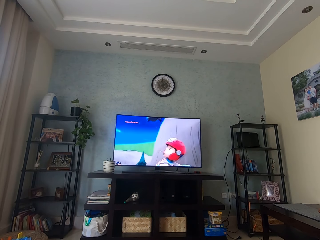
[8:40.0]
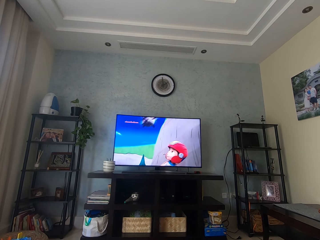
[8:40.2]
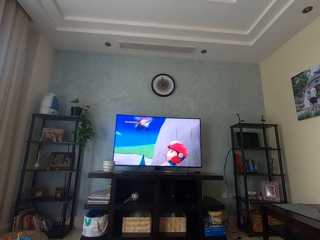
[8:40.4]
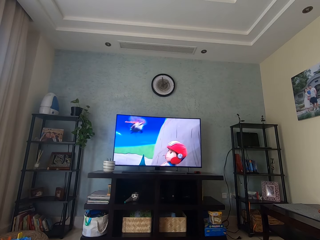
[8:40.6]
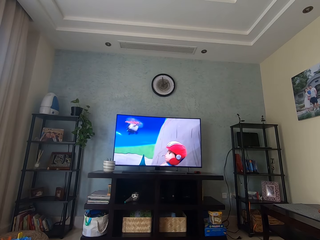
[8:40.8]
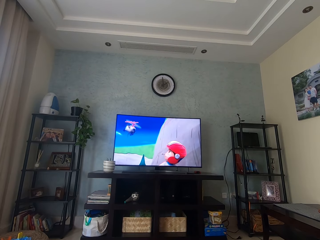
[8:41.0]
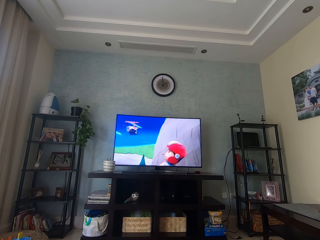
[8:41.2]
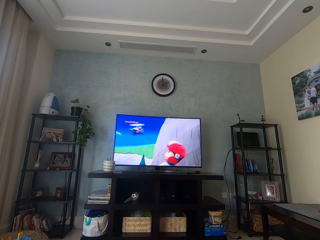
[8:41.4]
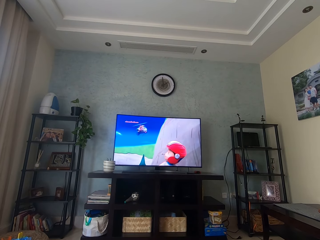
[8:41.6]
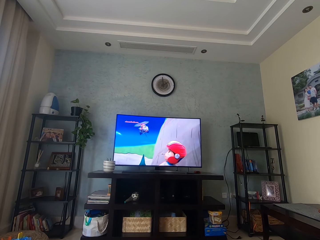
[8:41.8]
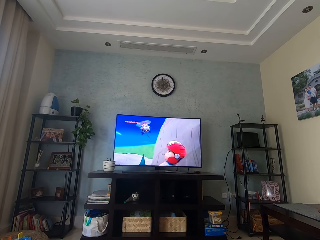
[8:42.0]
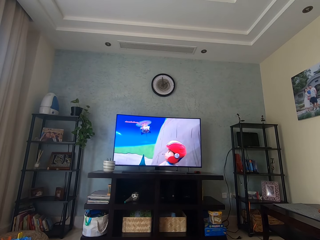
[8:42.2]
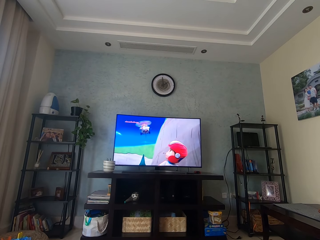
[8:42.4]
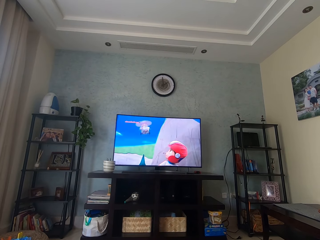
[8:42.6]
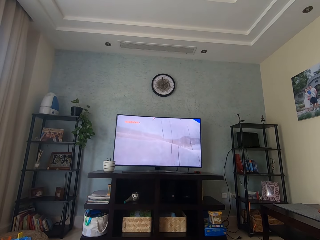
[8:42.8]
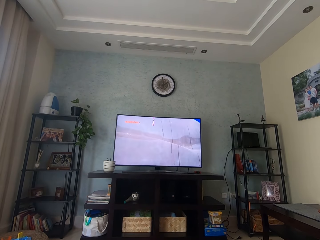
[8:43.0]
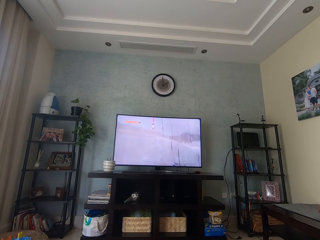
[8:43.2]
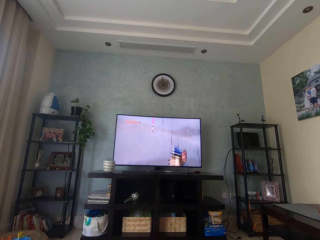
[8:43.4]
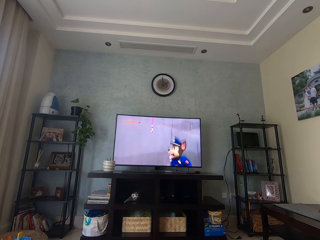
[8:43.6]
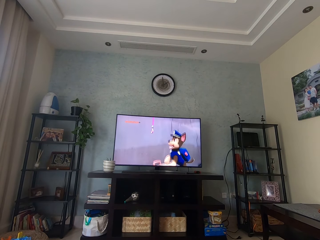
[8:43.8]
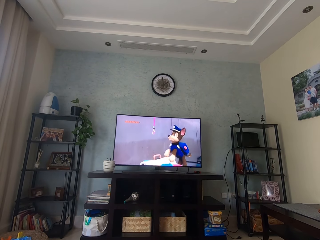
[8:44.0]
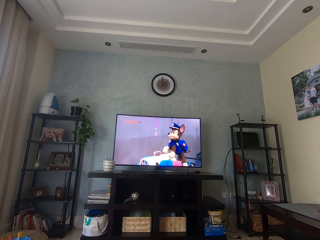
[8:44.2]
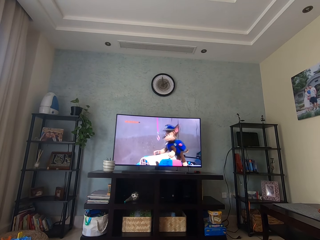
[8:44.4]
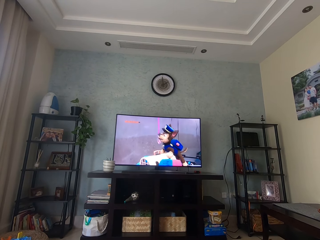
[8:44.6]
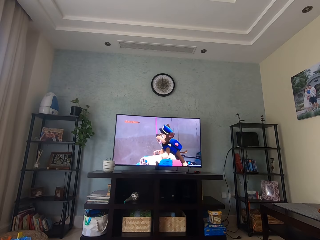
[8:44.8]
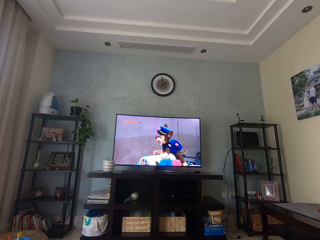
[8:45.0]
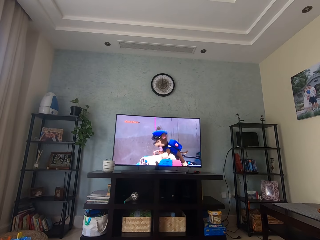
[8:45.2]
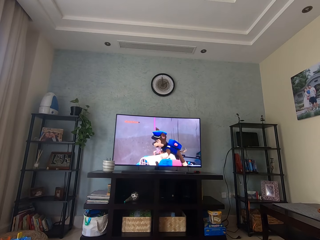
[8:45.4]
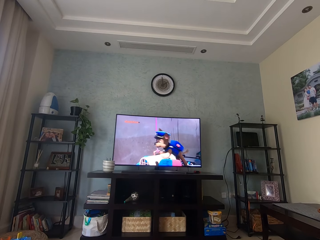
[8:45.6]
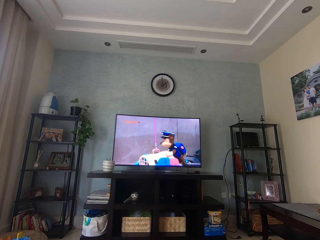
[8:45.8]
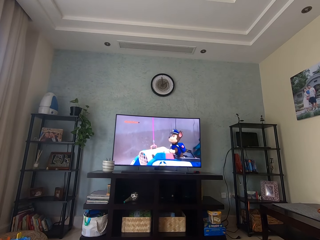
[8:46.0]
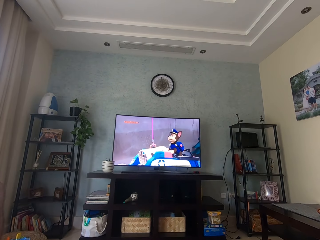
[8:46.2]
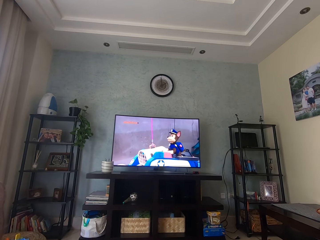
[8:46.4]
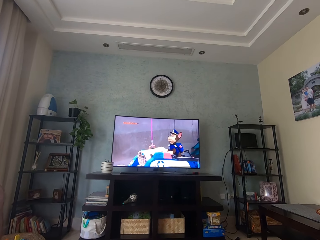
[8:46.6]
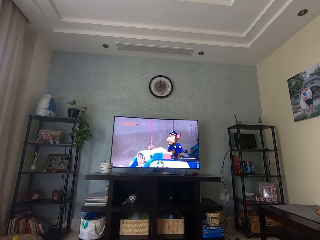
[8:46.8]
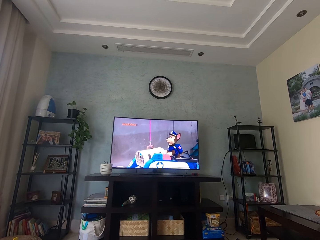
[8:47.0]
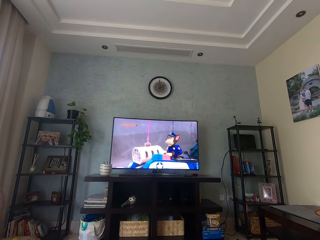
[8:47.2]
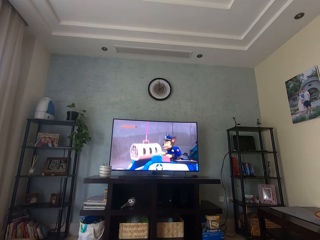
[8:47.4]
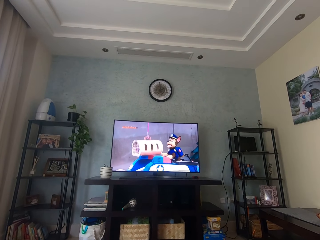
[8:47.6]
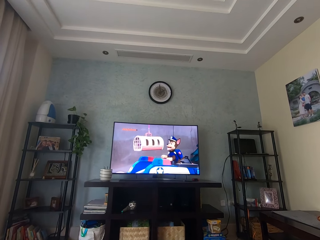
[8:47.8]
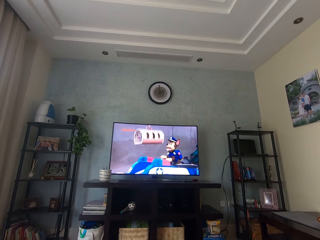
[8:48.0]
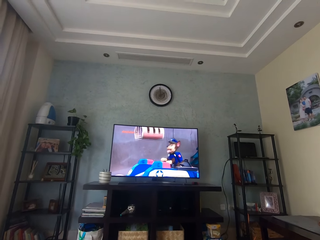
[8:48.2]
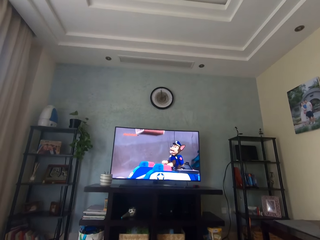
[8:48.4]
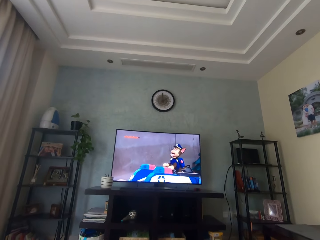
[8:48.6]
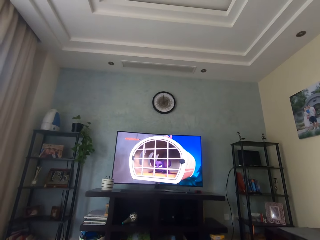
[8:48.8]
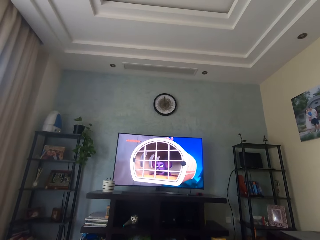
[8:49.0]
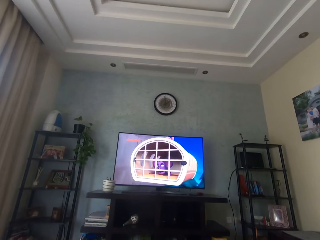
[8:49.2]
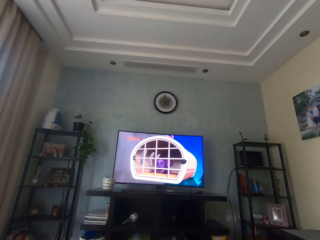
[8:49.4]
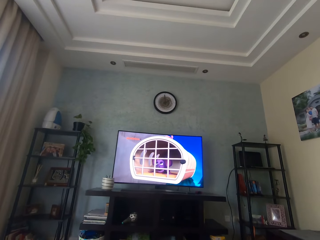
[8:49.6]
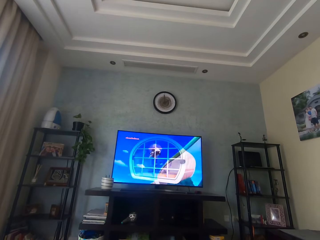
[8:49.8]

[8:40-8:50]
The camera wearer watches television.

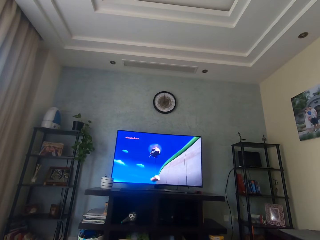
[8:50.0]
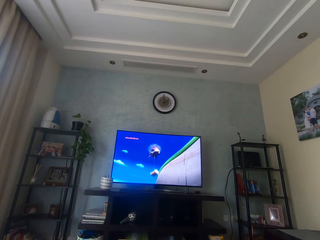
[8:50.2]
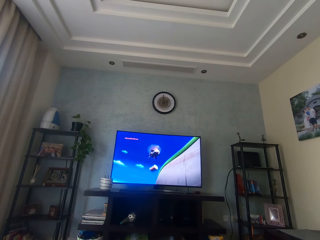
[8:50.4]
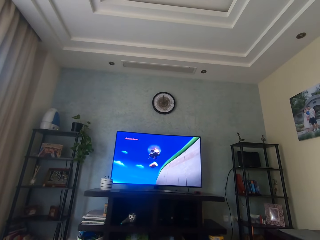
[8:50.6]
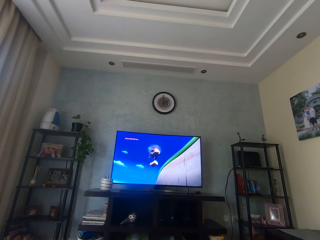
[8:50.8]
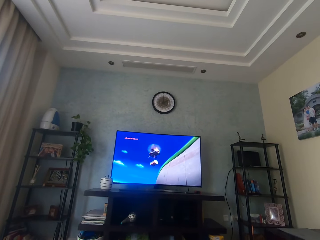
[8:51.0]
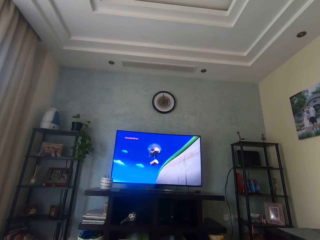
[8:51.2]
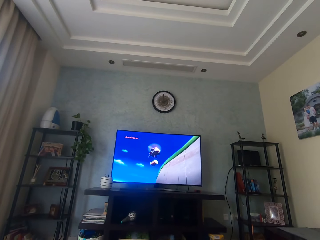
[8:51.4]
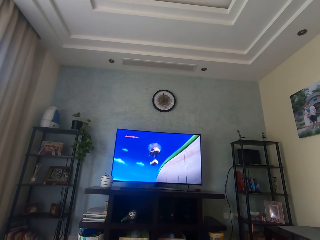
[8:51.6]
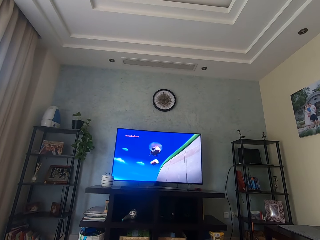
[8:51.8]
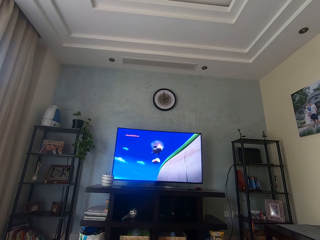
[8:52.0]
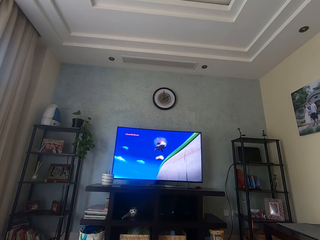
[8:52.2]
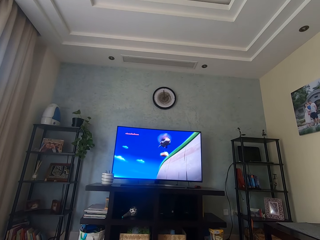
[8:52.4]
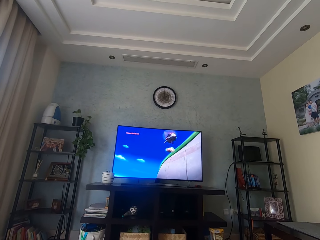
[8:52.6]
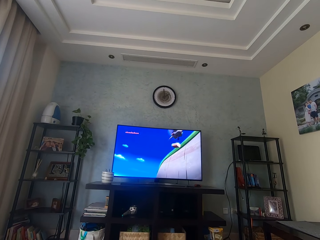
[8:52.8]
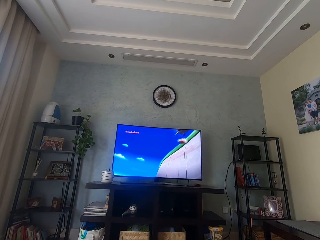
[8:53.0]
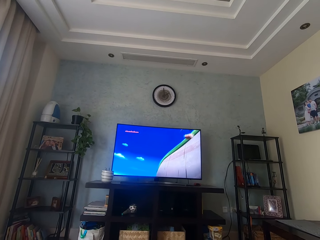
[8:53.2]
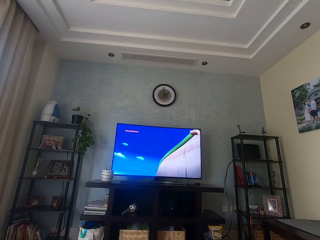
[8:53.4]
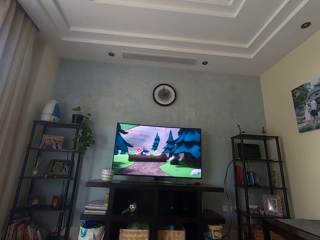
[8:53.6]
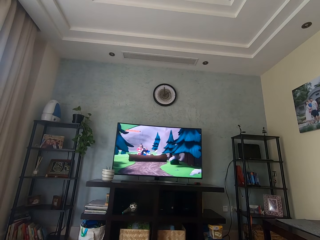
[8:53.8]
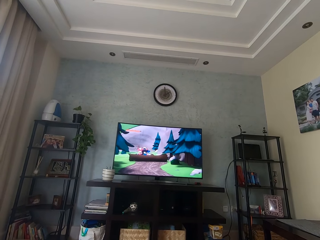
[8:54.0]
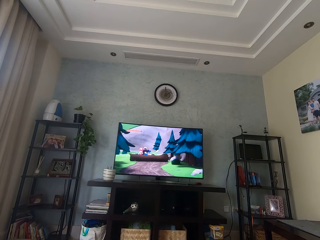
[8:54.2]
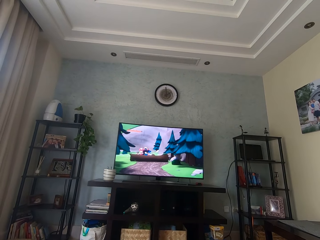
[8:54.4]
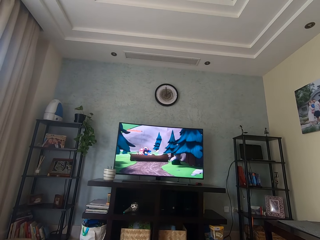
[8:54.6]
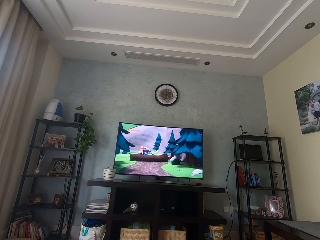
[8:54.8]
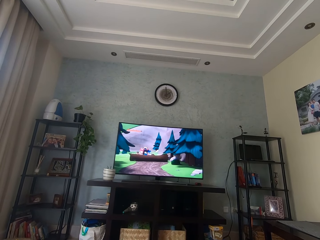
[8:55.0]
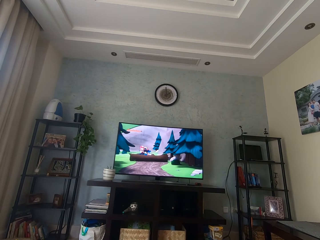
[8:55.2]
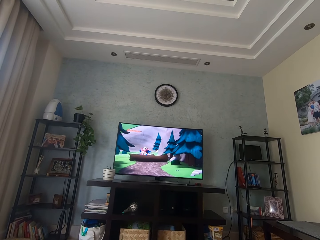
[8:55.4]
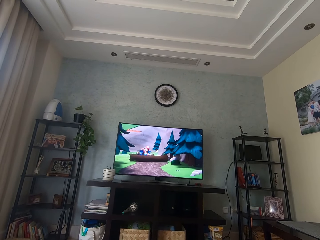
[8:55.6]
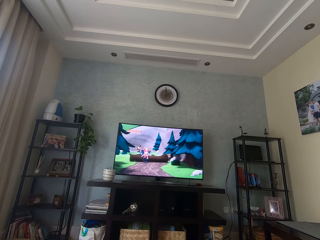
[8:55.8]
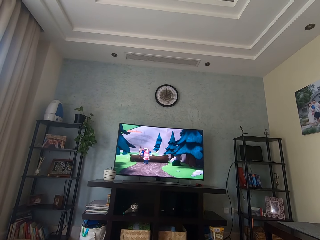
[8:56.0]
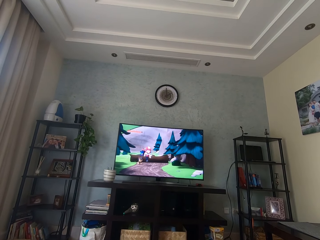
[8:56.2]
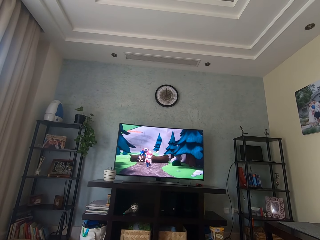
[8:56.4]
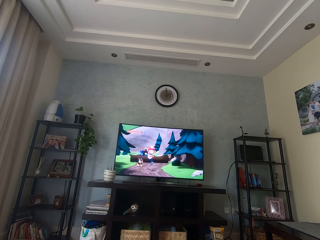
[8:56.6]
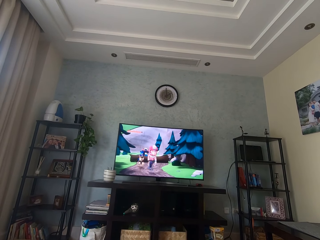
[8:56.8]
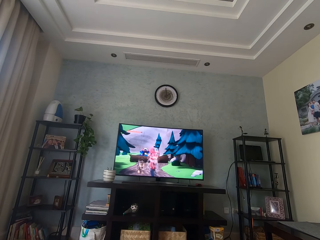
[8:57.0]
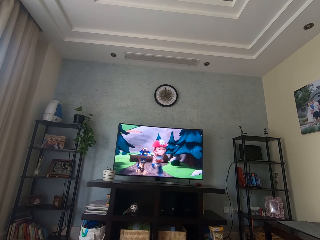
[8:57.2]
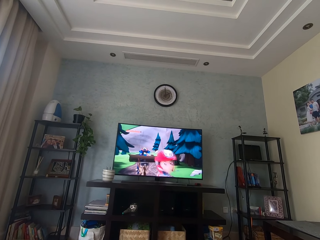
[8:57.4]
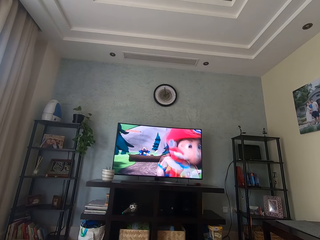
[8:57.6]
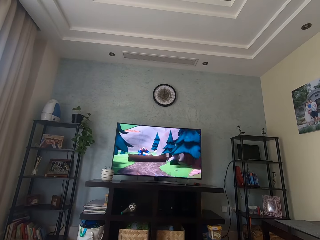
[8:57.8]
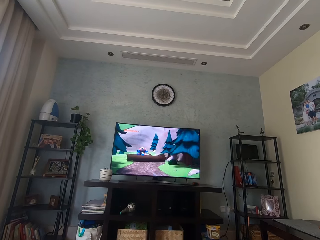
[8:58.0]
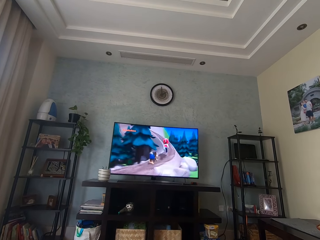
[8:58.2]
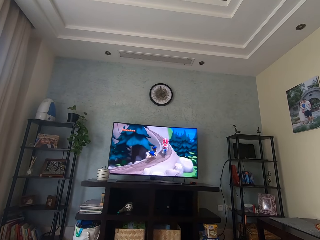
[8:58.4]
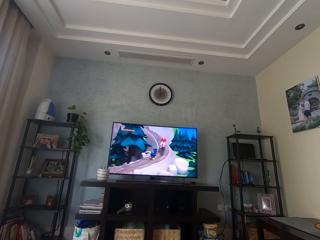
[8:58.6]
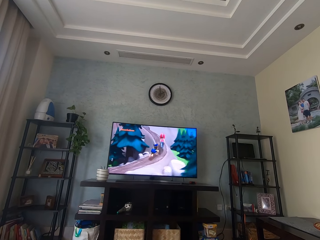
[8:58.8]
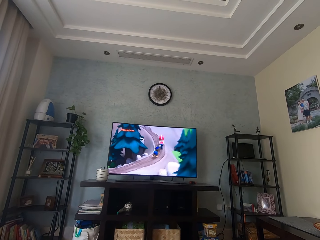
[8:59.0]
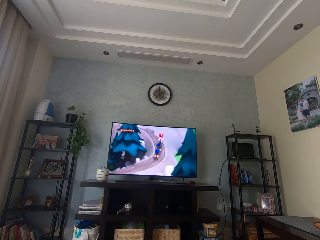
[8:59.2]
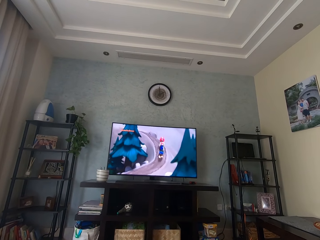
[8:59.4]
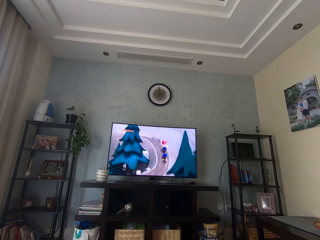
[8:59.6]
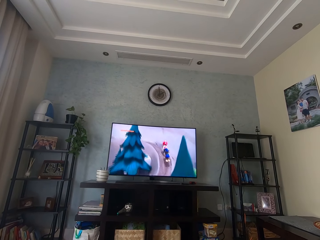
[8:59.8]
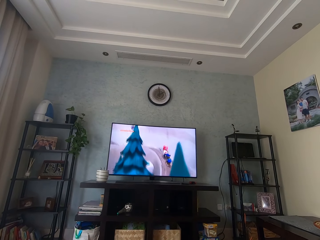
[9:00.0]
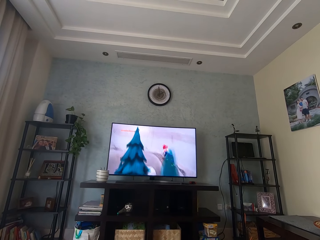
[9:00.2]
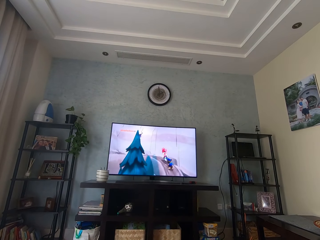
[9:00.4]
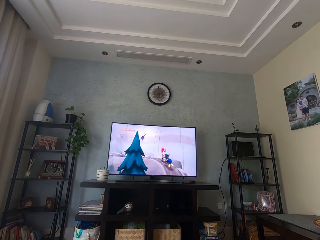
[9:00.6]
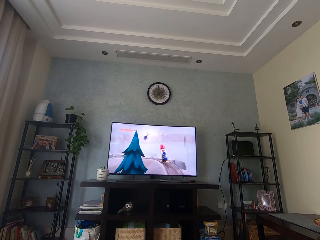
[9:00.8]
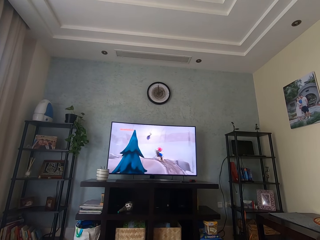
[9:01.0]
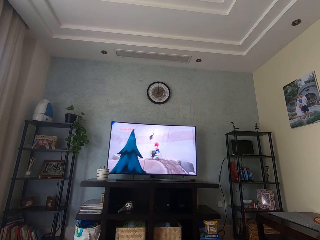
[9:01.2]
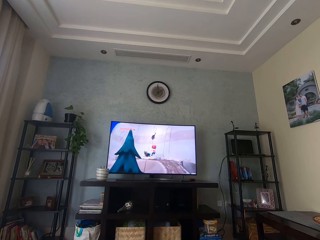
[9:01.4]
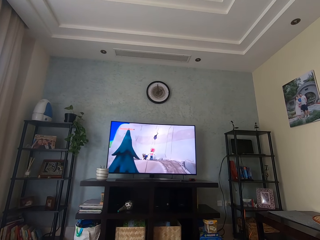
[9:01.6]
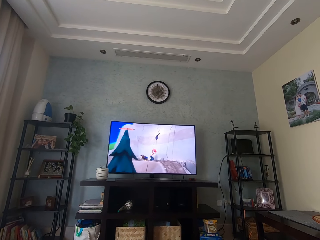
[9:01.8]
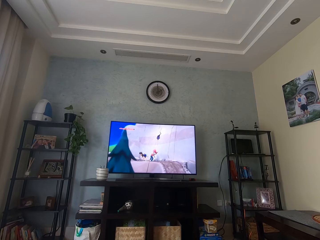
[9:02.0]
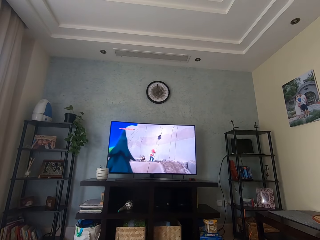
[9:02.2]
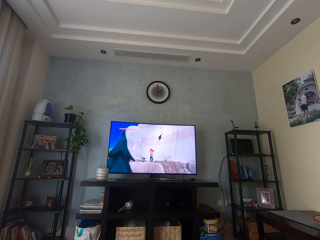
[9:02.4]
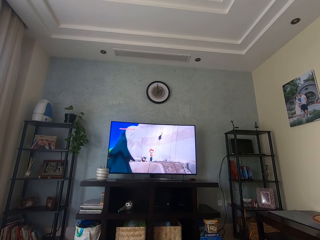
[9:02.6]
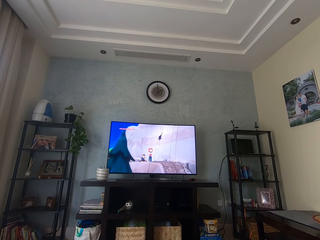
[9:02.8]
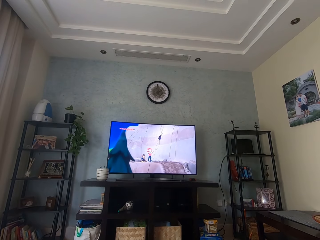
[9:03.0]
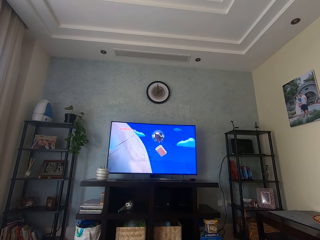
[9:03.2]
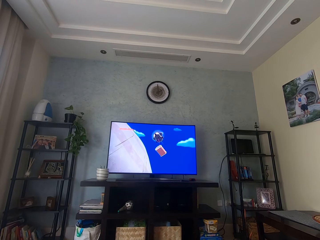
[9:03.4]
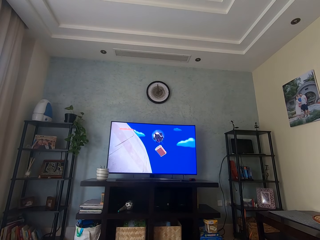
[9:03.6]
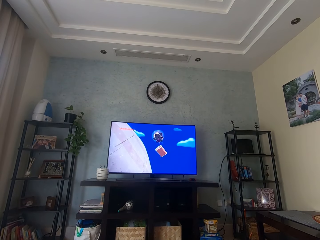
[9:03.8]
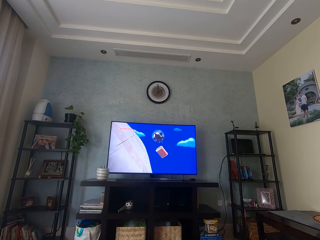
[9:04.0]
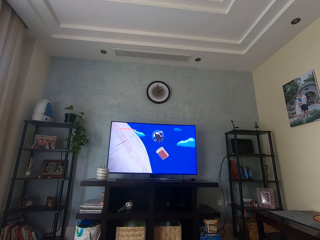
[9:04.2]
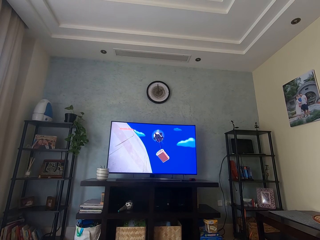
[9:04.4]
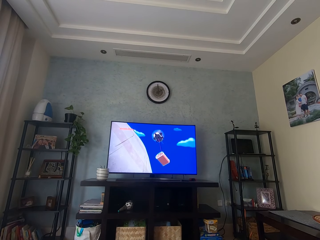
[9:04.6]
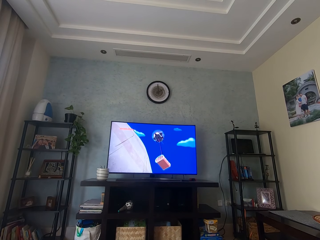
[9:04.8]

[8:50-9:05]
The camera wearer watches television. They watch television again.
